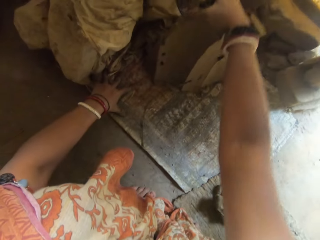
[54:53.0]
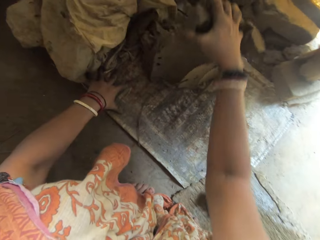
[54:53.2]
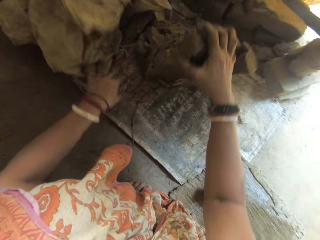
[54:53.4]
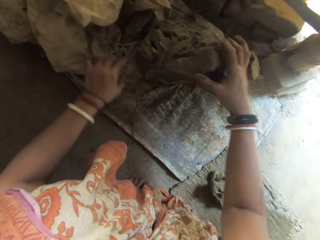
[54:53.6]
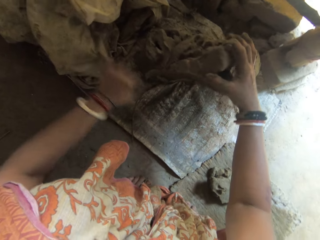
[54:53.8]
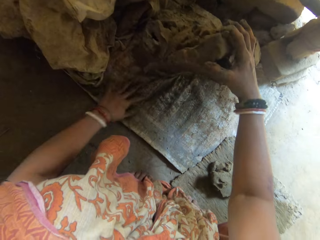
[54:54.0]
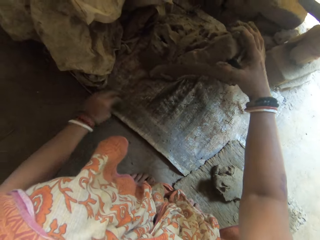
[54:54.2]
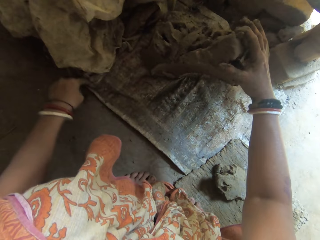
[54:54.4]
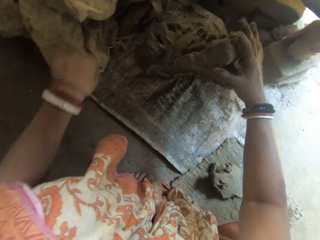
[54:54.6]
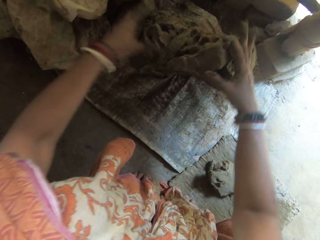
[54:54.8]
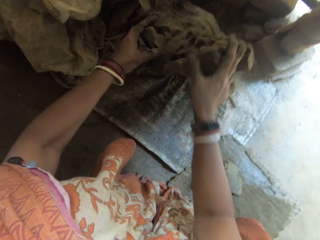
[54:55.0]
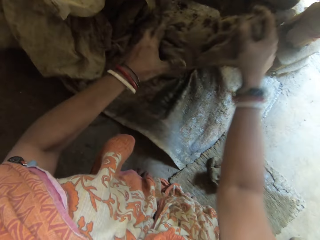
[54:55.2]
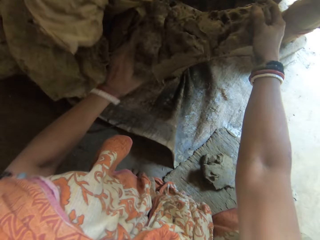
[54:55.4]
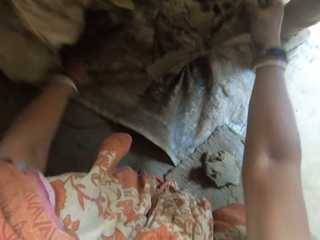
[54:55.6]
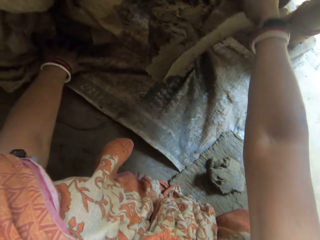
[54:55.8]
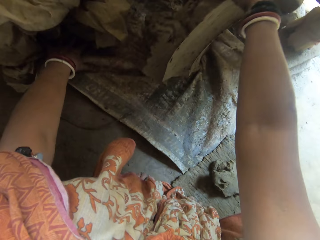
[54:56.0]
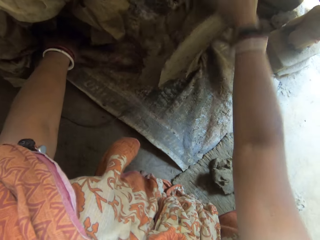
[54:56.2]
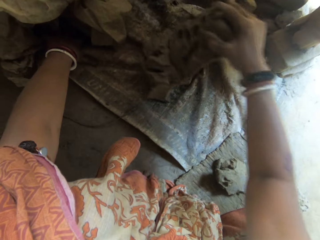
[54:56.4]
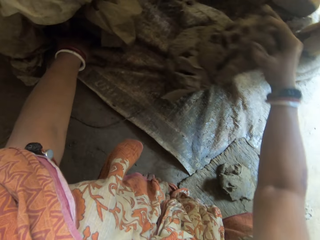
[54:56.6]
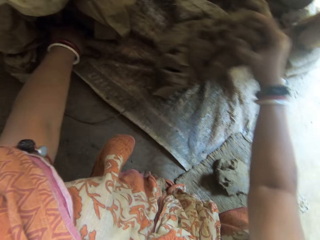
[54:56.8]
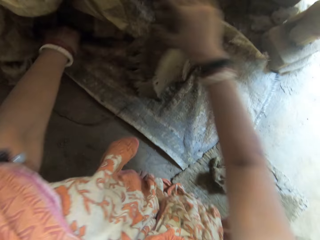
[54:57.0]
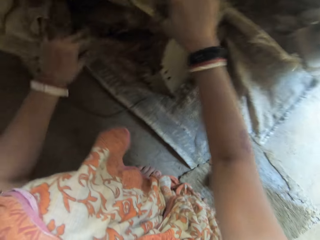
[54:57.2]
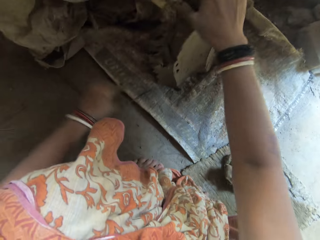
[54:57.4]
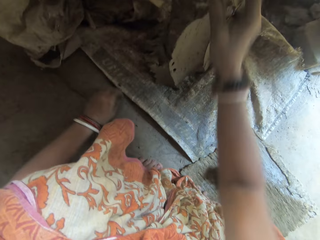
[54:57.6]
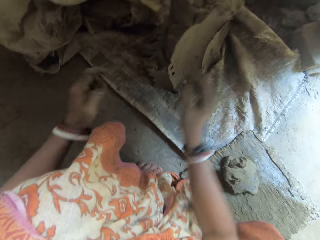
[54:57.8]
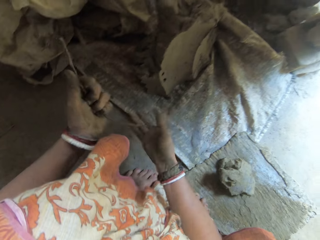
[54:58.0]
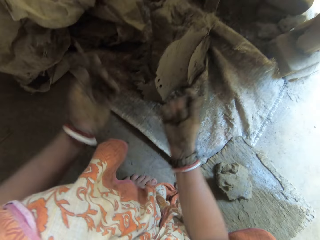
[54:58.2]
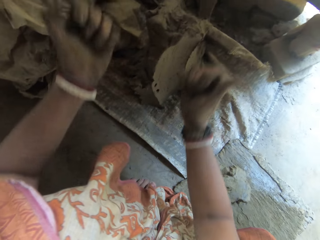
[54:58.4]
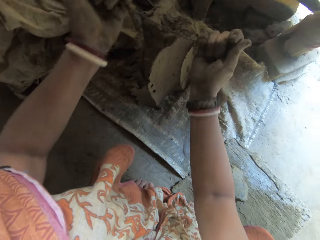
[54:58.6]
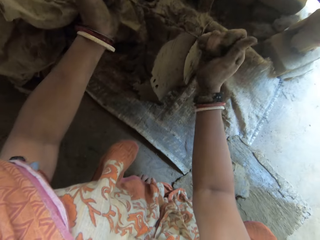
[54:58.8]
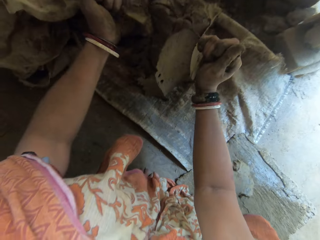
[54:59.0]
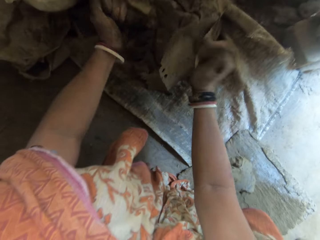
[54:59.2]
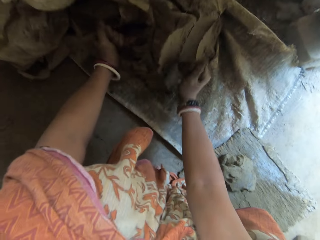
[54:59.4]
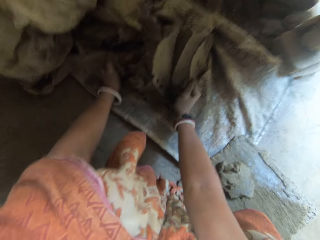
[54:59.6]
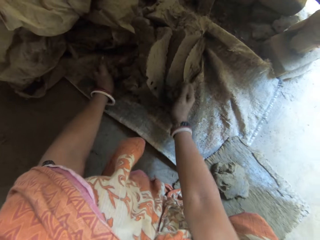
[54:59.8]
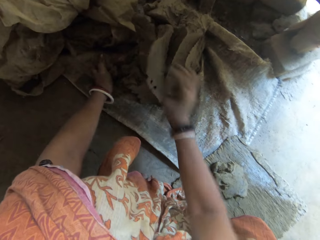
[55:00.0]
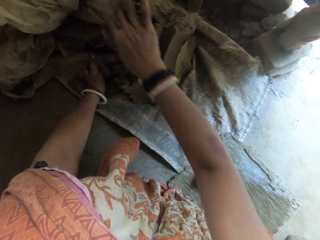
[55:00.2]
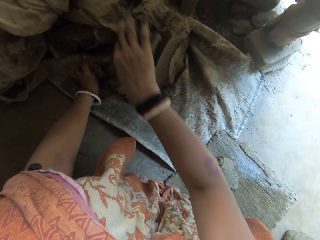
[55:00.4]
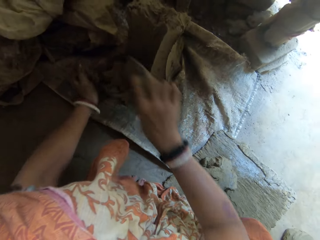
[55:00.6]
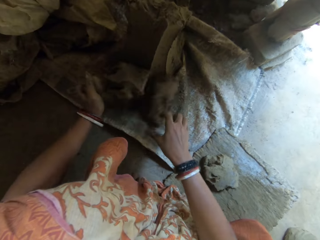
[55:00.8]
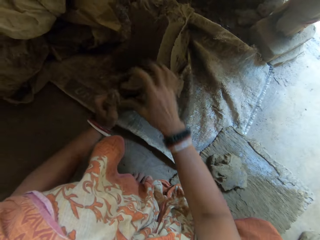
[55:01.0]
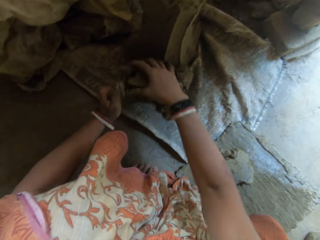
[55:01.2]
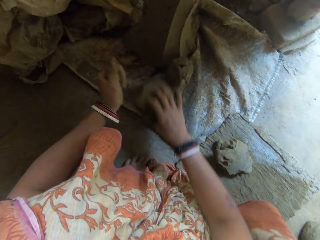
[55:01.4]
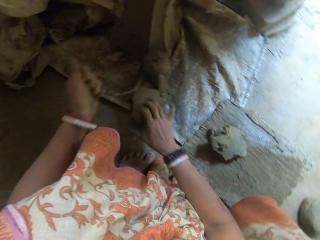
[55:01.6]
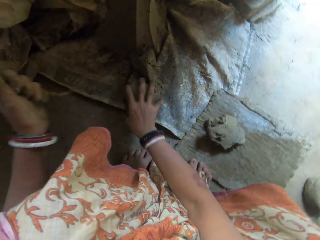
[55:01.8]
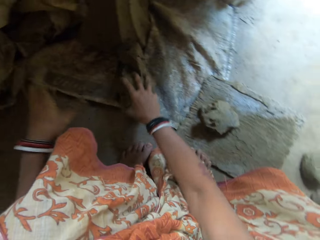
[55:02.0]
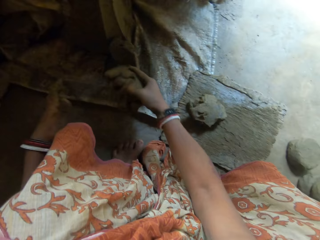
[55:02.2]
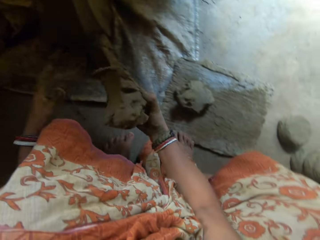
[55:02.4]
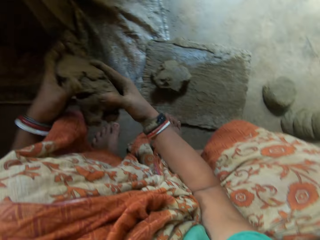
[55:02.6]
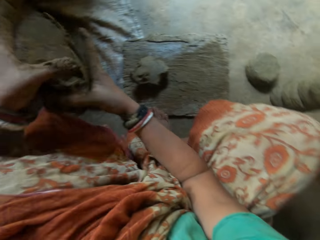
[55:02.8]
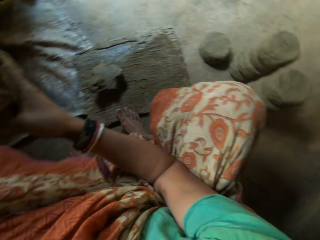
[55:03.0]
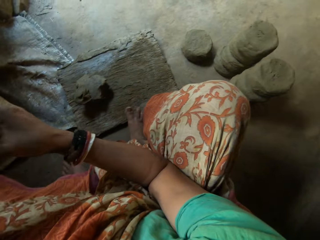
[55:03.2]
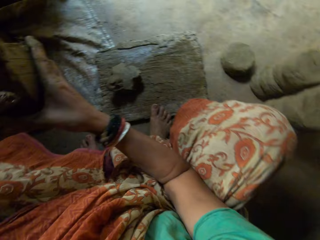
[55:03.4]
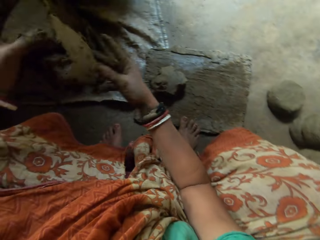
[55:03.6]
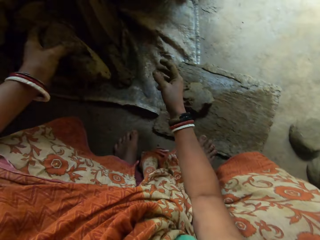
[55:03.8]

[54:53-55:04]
The camera wearer adjusts the clay. She moves a wire on the sack. She picks up the wire on the sack. She bisects the clay with the iron string. She takes a portion of the clay on the sack. She holds some clay.

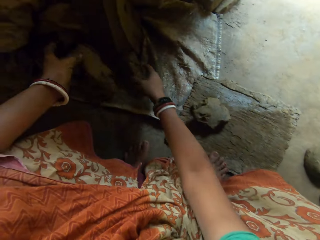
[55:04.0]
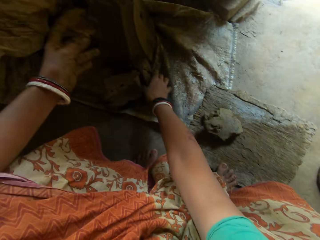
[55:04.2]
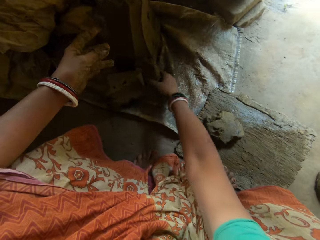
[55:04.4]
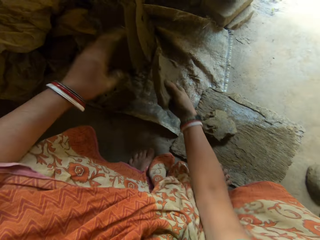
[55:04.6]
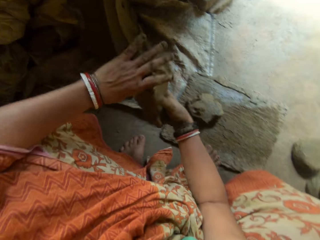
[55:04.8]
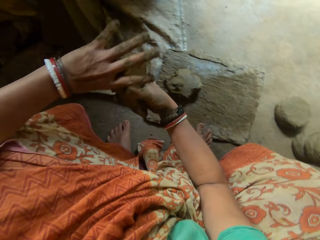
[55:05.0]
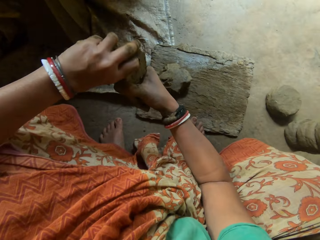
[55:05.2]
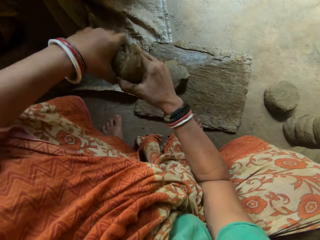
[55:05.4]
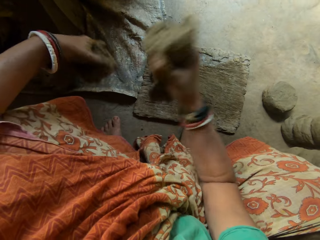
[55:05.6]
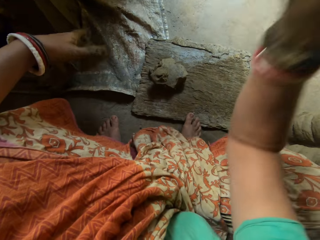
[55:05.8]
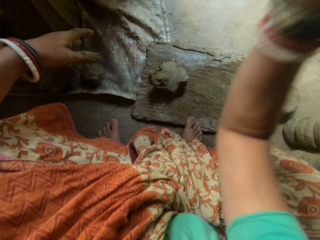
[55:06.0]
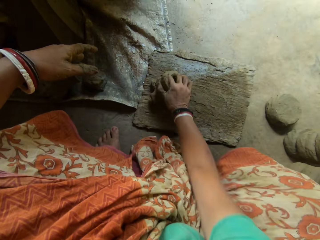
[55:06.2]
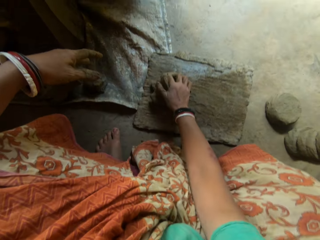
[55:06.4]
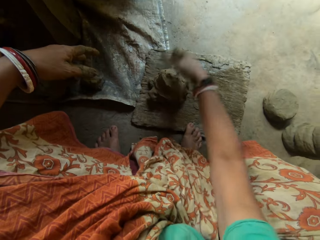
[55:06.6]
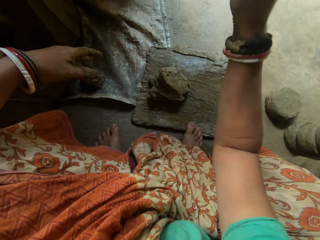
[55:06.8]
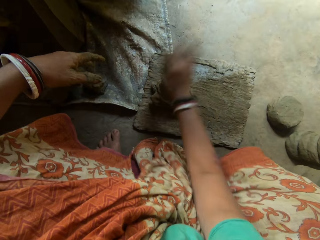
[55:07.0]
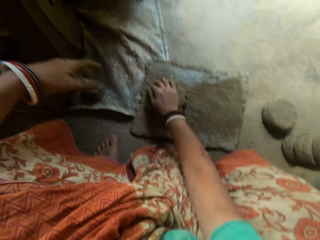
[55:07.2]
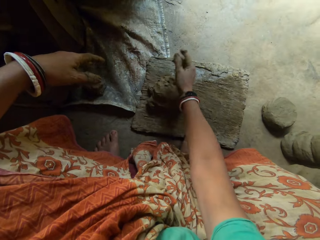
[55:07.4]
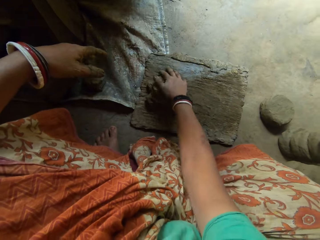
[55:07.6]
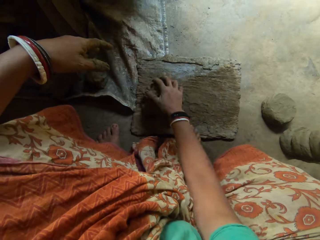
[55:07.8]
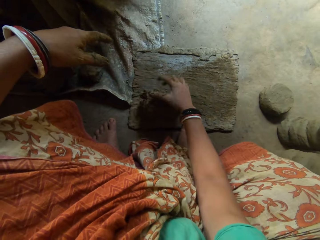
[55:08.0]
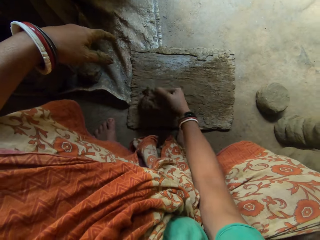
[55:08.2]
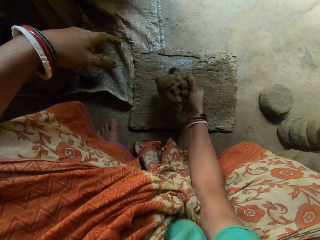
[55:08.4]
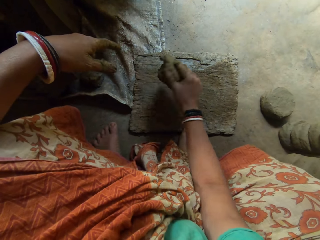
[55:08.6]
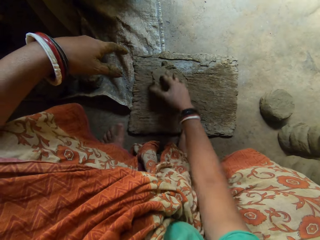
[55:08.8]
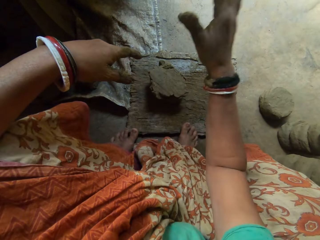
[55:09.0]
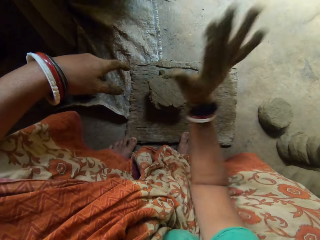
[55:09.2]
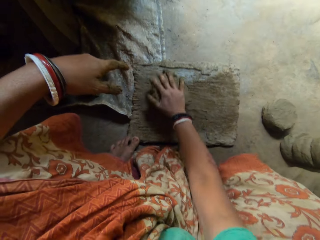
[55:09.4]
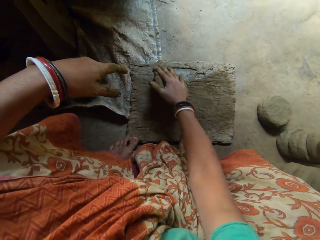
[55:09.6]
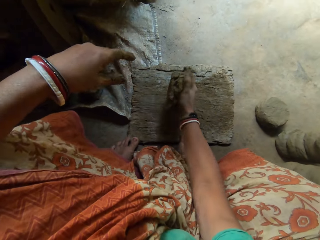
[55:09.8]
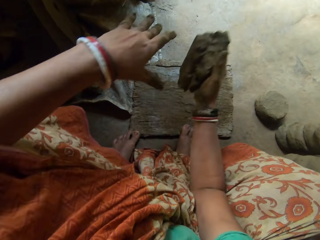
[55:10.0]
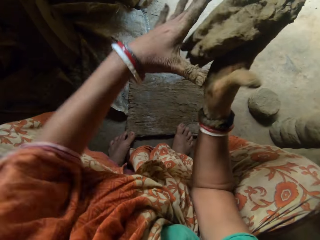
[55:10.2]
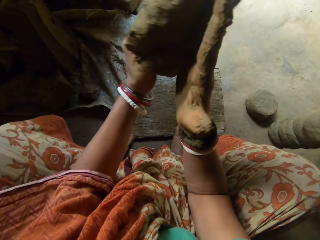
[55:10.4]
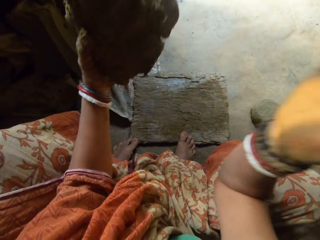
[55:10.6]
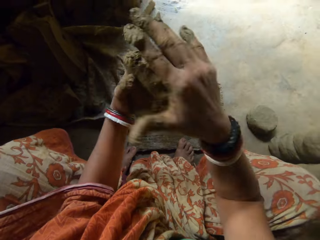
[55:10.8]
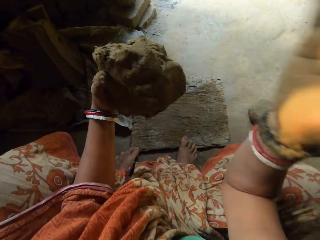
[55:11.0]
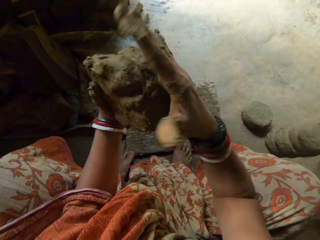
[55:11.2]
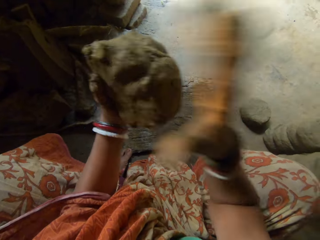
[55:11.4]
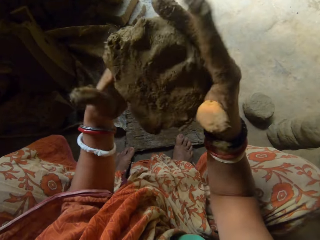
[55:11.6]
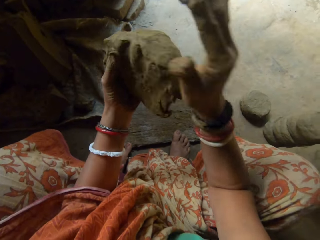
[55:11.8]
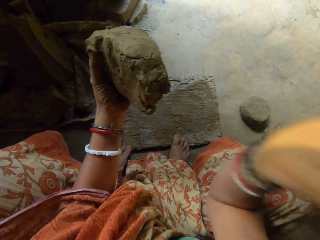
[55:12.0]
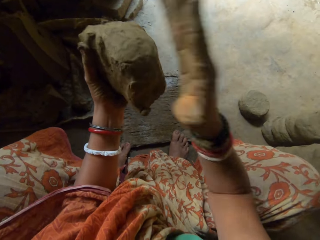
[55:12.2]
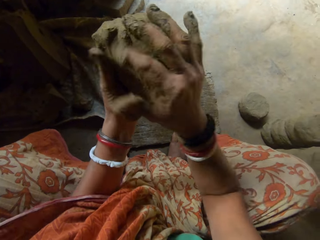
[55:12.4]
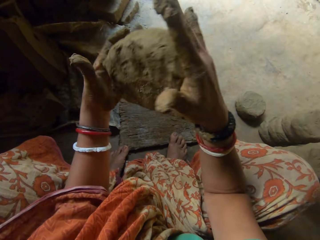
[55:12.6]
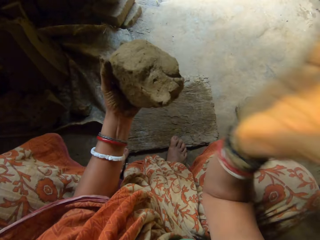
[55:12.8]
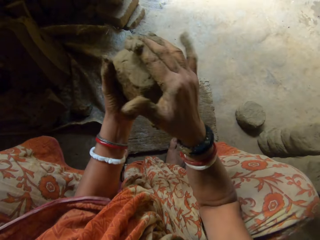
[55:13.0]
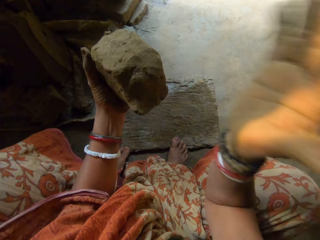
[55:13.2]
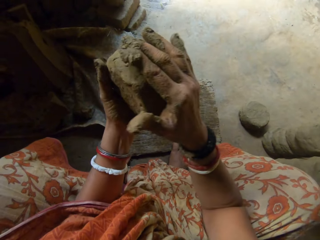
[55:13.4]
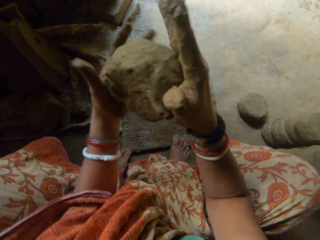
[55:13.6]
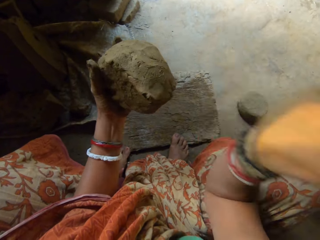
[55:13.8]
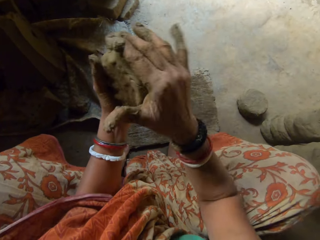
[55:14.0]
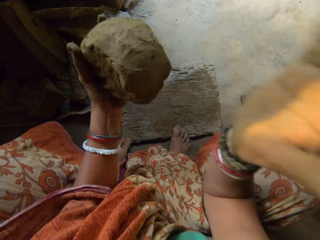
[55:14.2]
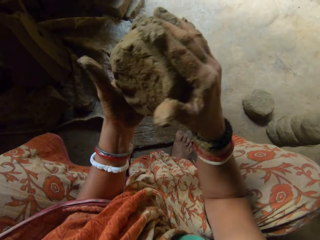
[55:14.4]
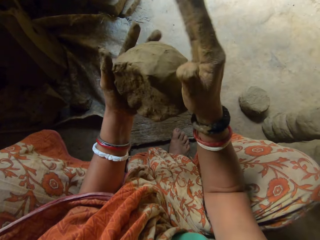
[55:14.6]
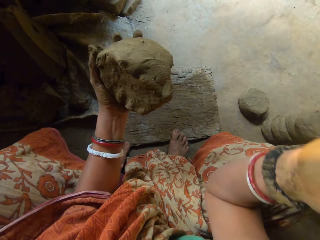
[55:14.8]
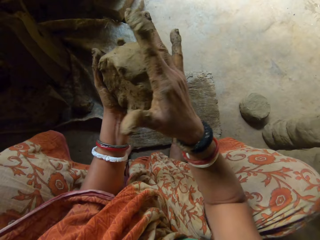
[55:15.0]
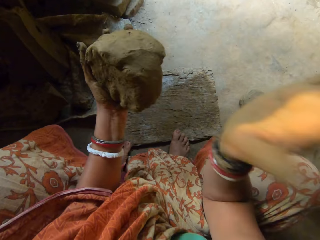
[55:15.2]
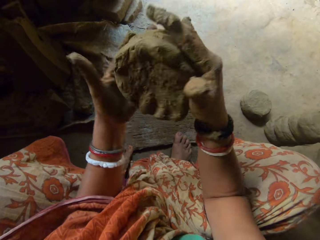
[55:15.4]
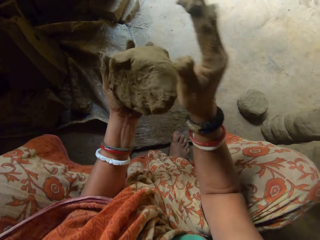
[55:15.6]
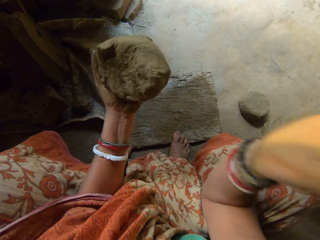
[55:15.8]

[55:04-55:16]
The camera wearer puts the clay on the sack. She picks up the clay on the sack. She cuts some clay with her left hand. She drops some clay on the wooden board with her right hand. She hits the clay with her right hand and flattens the clay on the wood. She turns the clay on the wood. She flattens the clay on the wood. She grabs the clay in her hands. She shapes the clay using hands. She hits the clay with her right hand.
